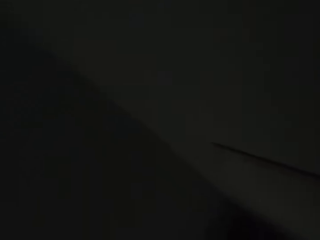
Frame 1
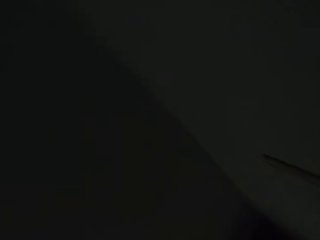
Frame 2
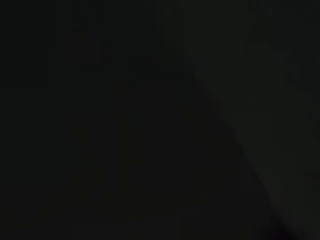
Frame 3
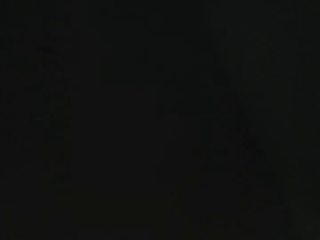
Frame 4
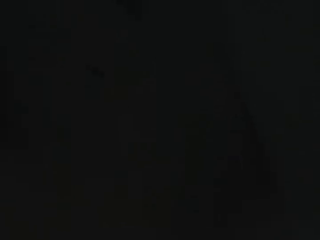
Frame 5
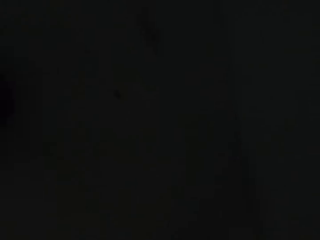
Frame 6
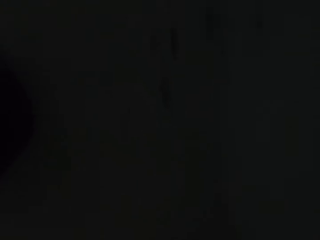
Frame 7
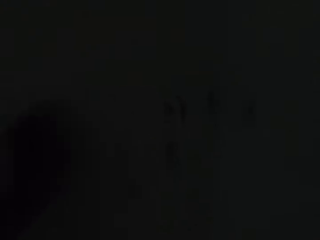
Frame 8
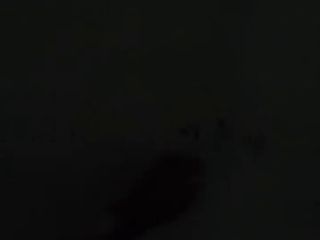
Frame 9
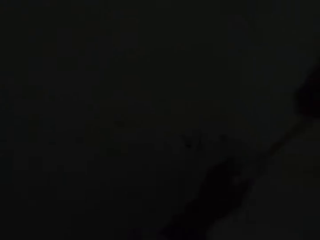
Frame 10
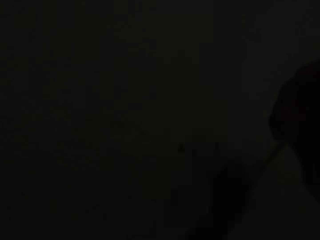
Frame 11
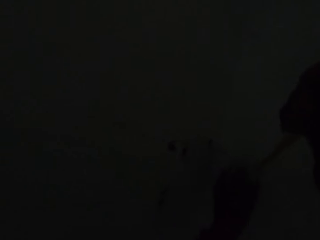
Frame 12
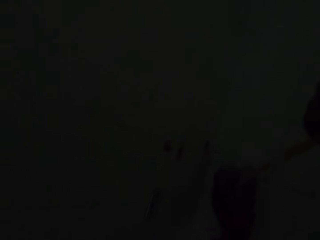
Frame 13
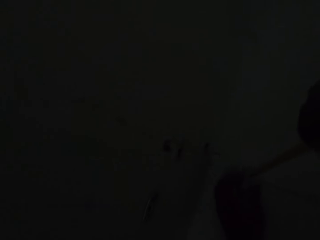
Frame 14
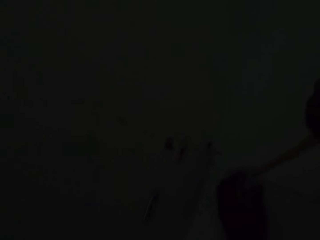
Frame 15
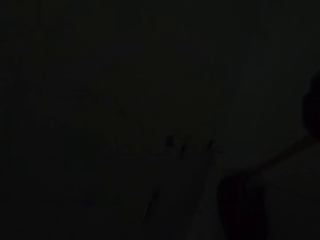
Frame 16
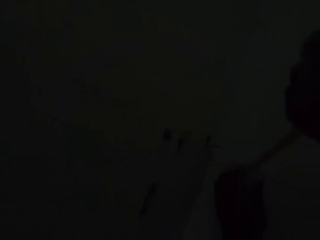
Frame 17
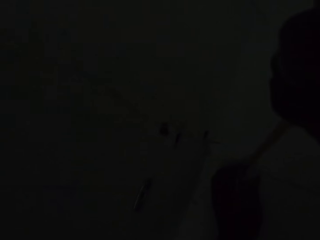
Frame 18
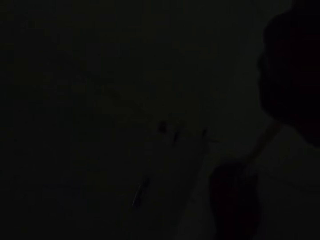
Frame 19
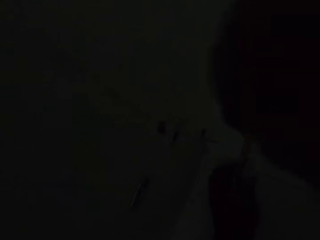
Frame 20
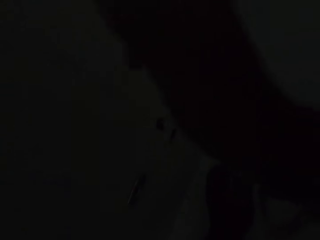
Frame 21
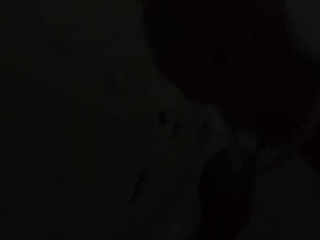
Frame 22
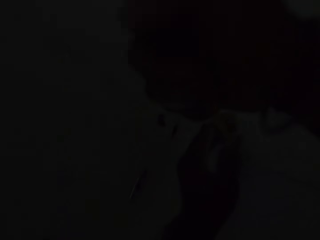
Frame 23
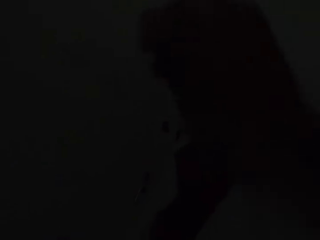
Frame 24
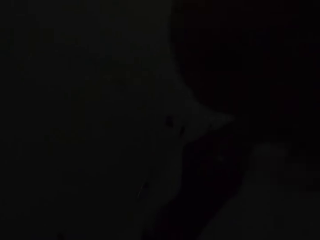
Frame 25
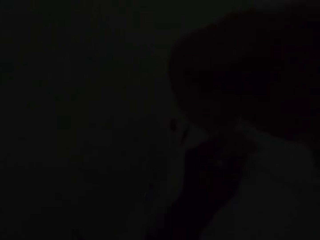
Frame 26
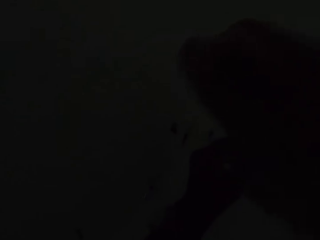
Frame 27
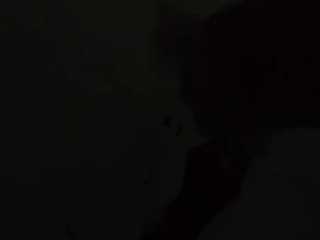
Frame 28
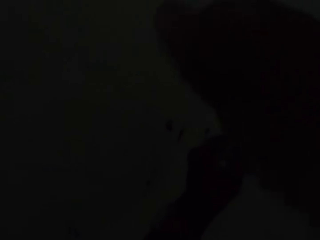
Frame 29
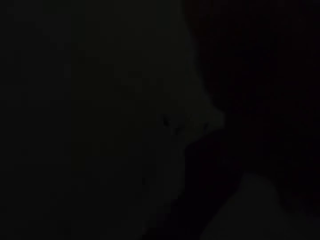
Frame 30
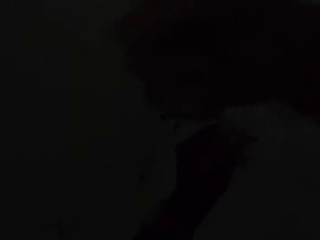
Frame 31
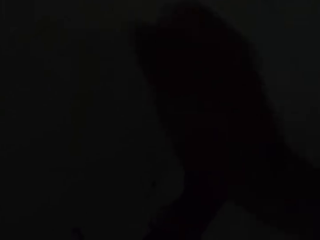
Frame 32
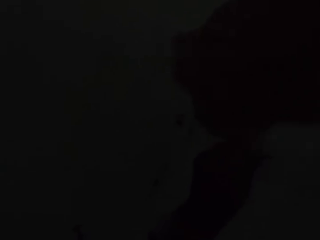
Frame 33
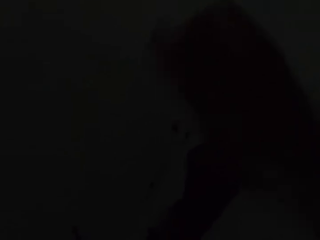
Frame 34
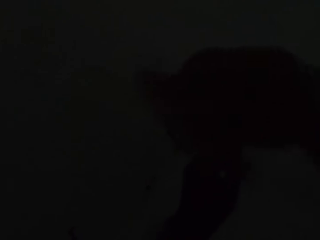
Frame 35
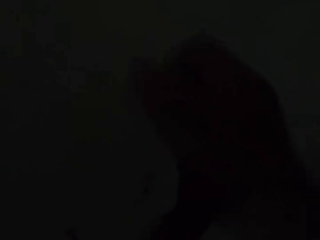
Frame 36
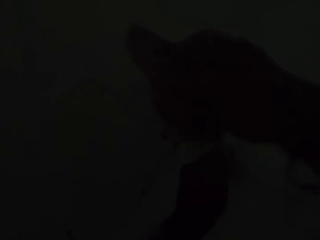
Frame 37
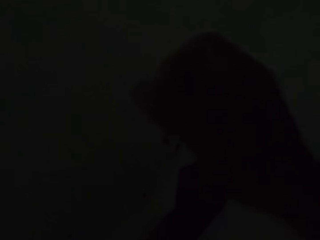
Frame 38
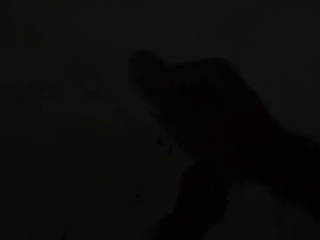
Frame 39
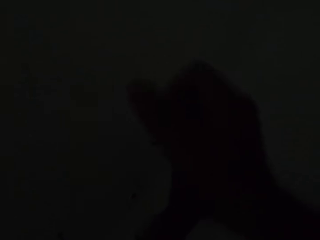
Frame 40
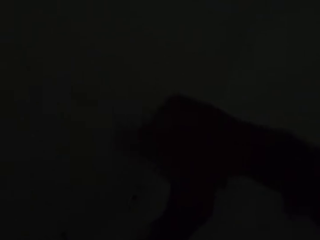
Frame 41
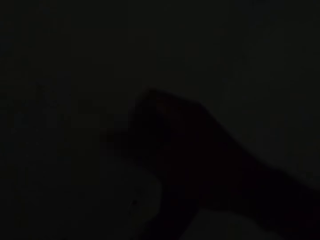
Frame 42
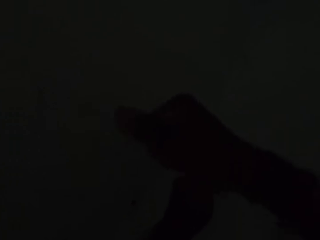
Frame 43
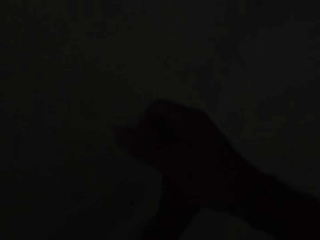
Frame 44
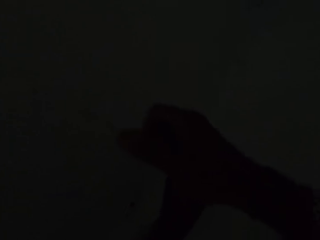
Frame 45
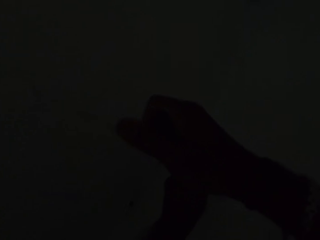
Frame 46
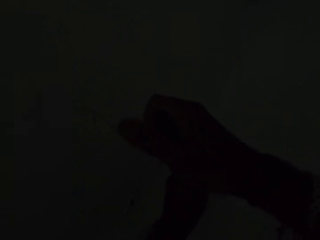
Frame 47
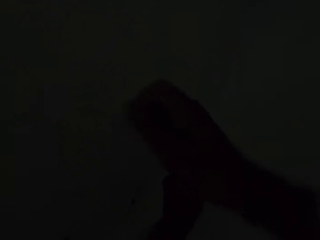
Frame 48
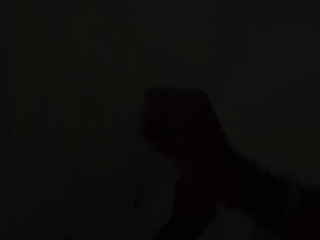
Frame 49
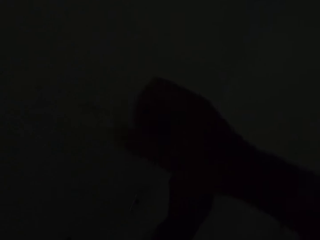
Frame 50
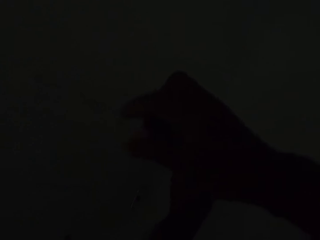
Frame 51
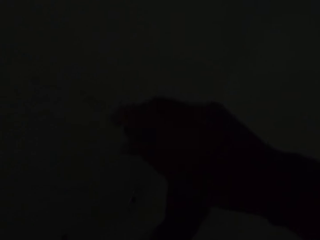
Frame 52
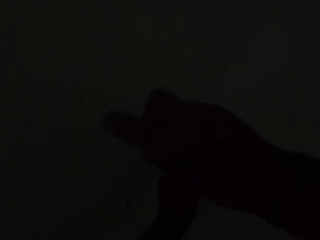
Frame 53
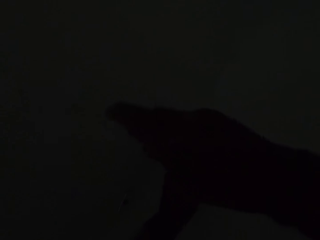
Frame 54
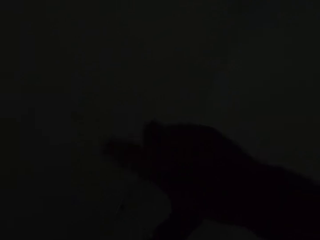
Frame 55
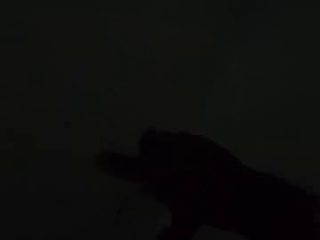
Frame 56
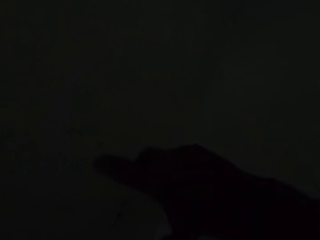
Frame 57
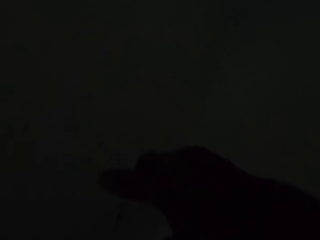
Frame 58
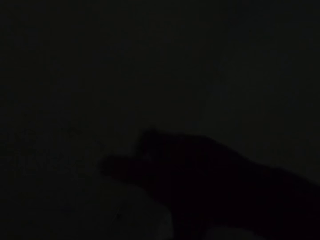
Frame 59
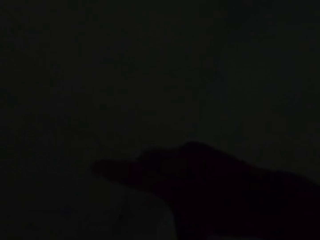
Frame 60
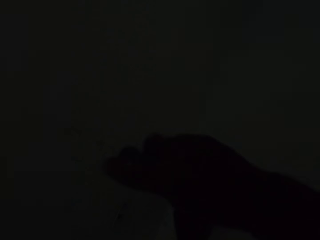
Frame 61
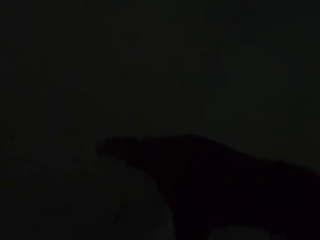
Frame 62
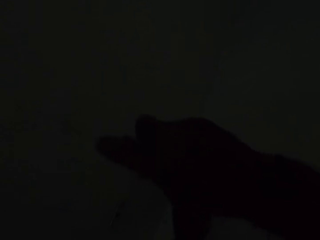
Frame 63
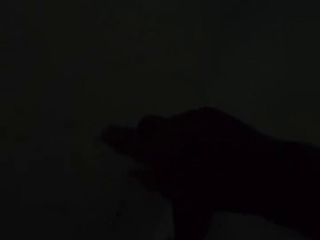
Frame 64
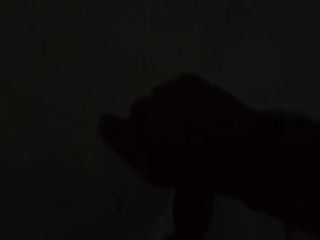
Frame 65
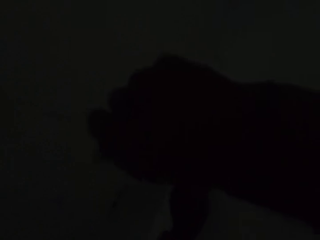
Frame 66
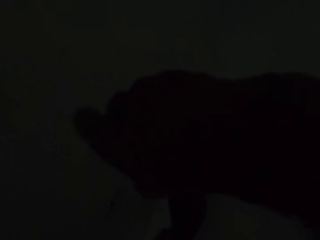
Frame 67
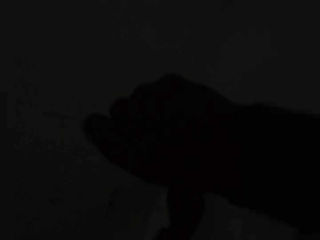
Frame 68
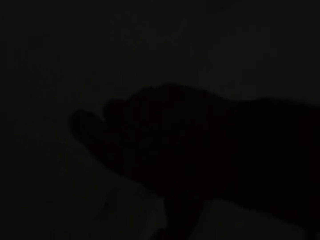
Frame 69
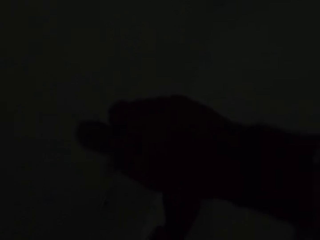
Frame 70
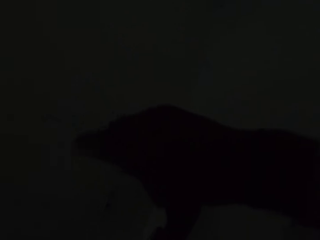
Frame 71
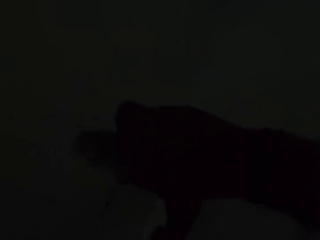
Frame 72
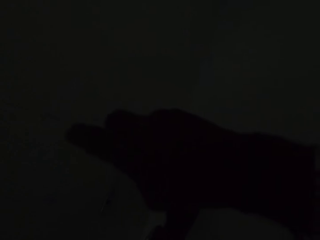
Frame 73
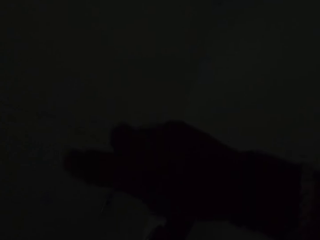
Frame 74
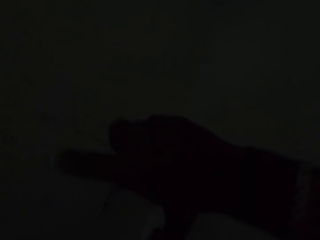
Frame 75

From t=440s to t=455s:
The camera wearer looks around the room. They hold the screwdriver with both hands. They screw something on the wall. They remove something.

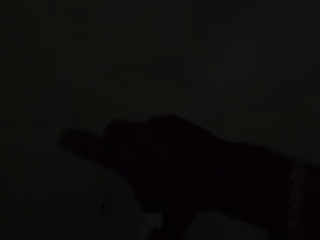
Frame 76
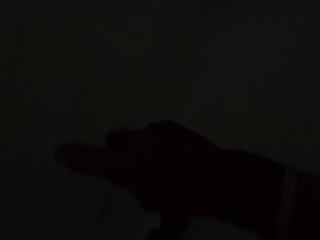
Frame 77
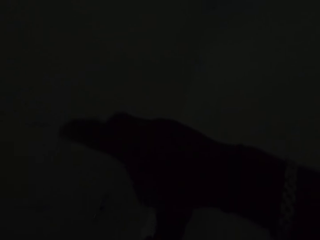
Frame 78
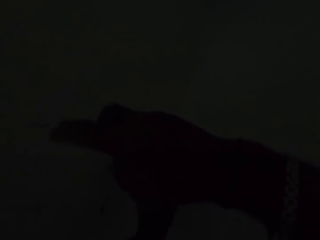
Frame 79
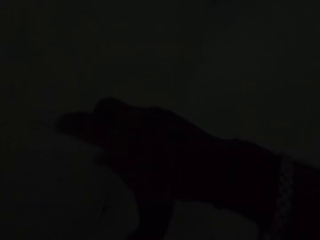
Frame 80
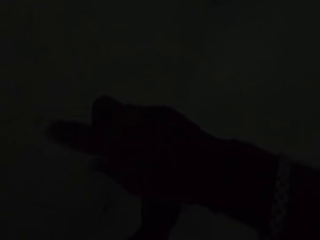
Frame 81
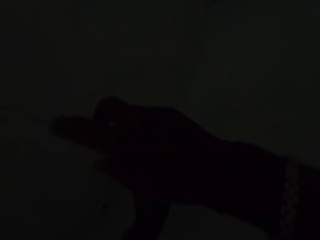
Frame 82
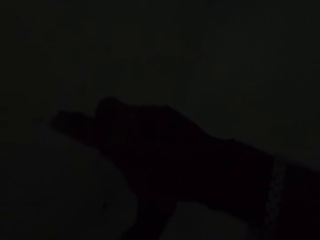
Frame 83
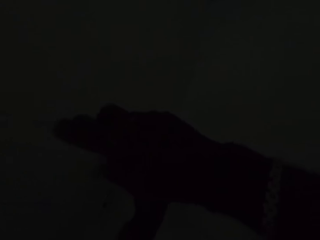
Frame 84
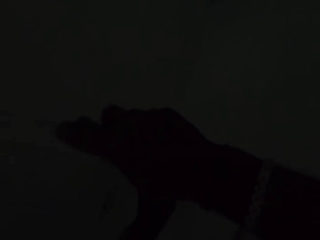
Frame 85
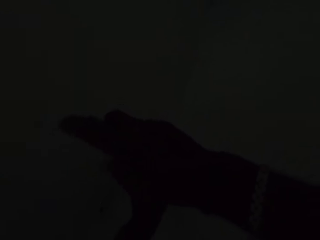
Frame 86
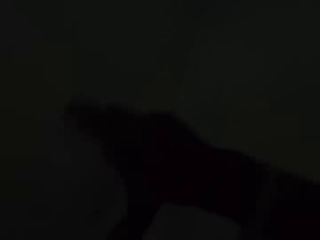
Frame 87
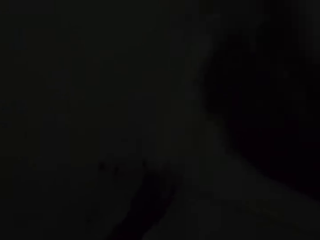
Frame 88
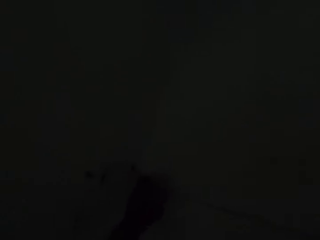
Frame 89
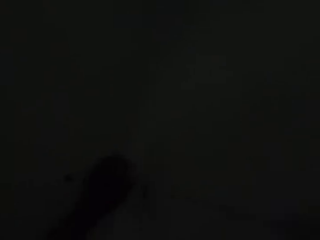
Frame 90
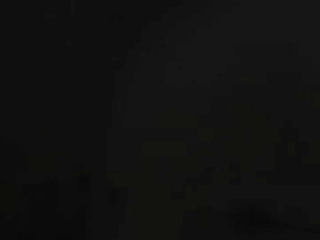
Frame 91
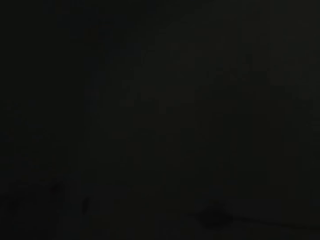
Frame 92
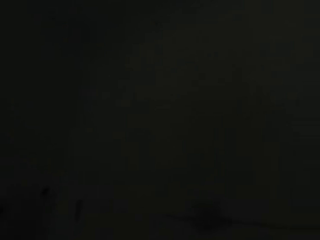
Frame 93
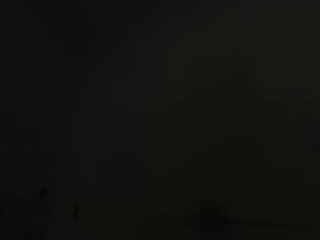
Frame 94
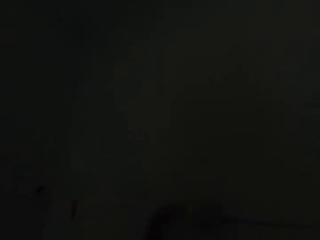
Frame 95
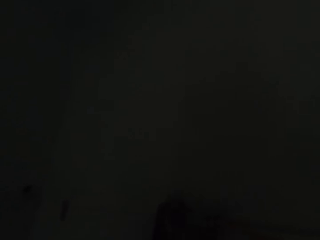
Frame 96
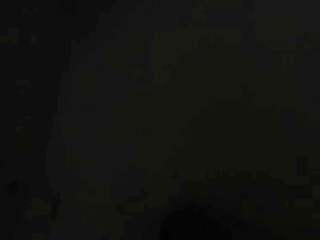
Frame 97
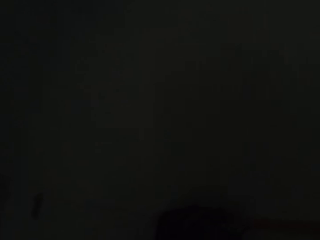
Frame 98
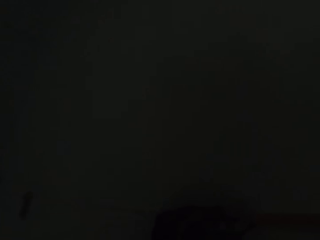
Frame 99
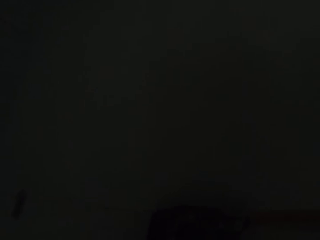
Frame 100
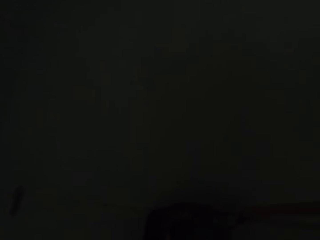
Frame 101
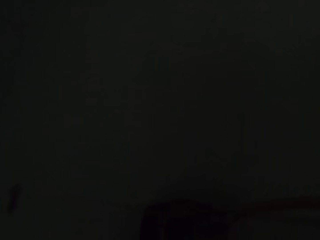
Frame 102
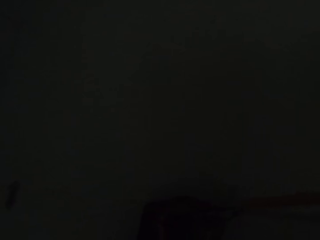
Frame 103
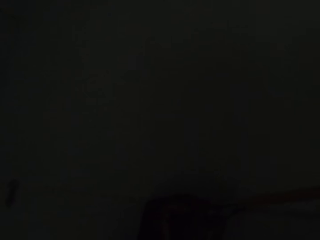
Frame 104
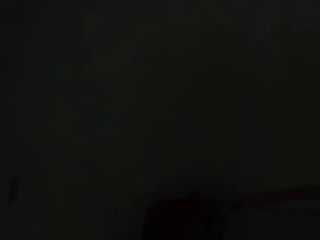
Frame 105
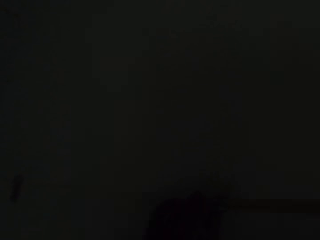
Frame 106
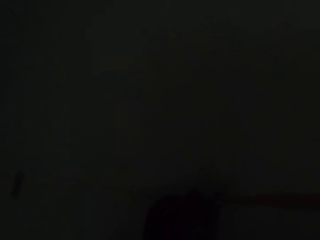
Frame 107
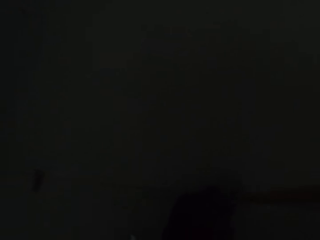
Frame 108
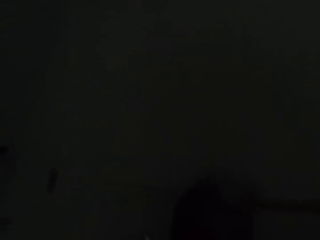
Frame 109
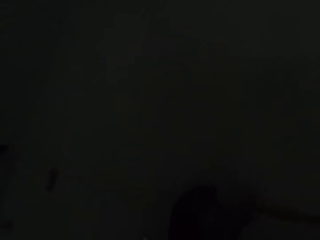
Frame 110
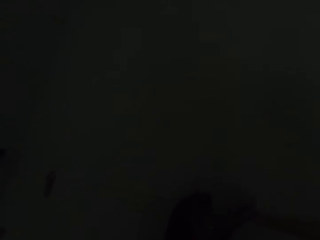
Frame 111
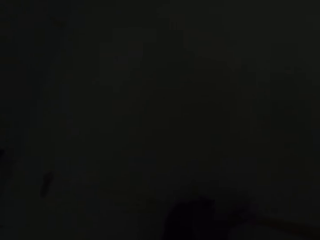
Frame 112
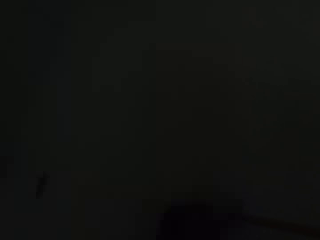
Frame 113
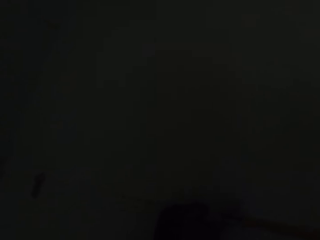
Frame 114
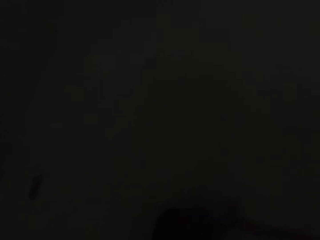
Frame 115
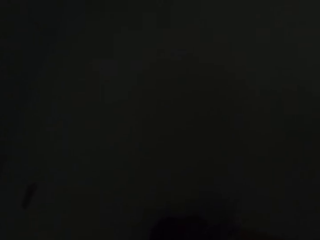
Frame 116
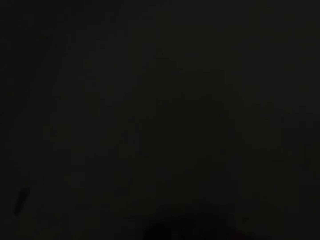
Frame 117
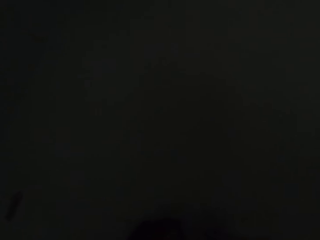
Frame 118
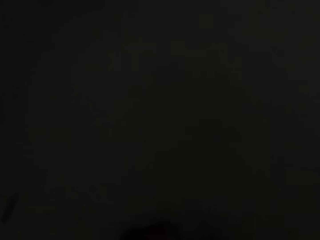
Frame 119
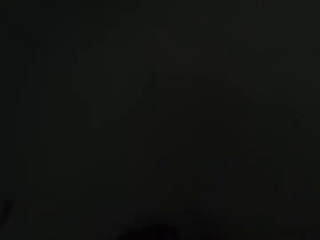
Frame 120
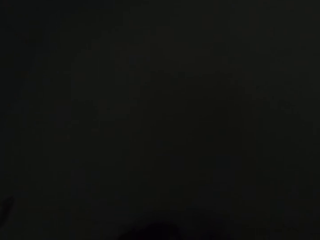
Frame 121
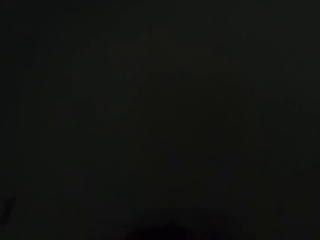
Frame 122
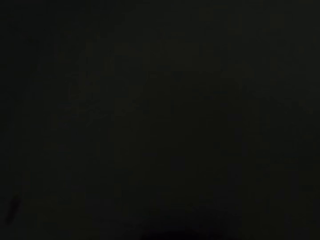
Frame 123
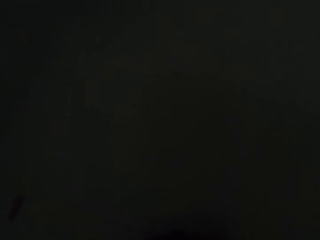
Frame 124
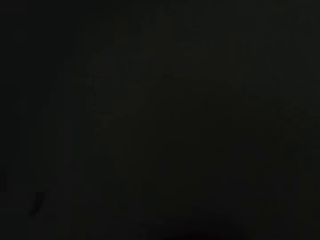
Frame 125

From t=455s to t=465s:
The camera wearer looks around the room.
